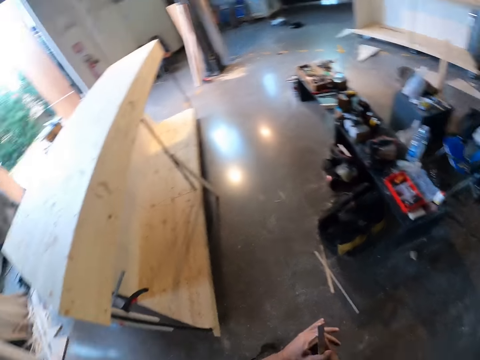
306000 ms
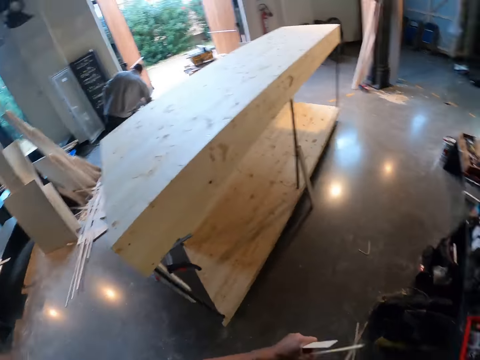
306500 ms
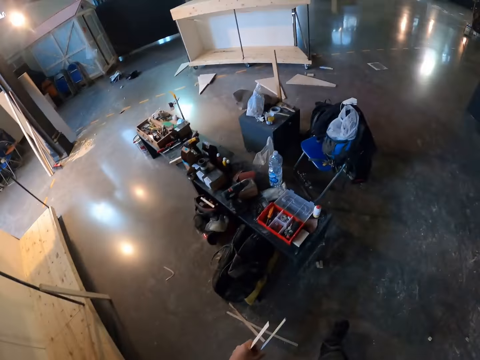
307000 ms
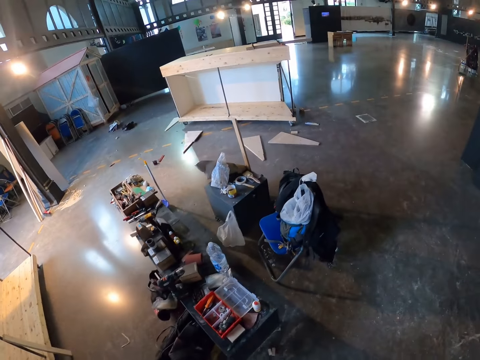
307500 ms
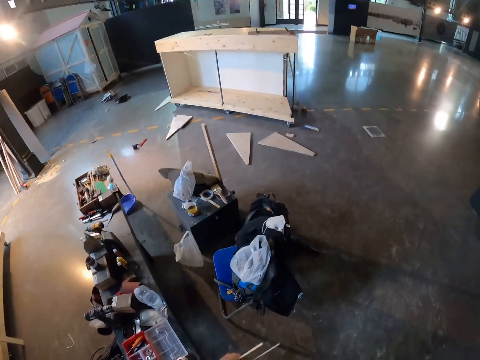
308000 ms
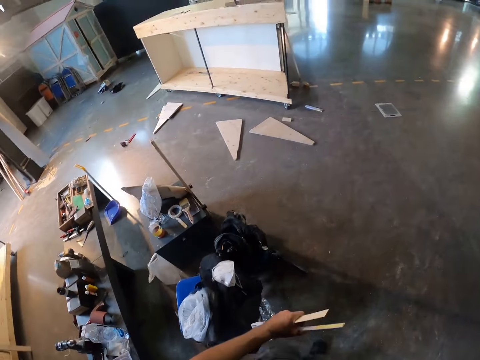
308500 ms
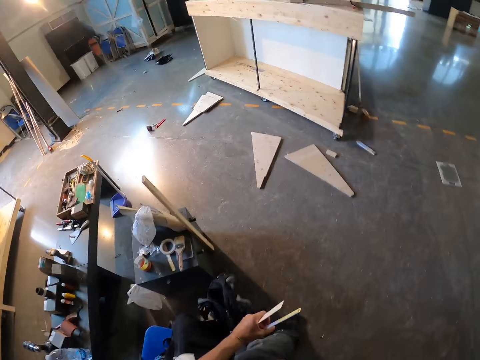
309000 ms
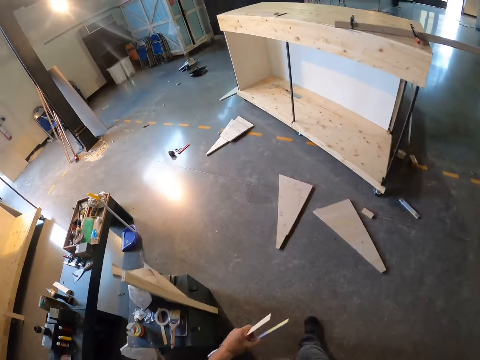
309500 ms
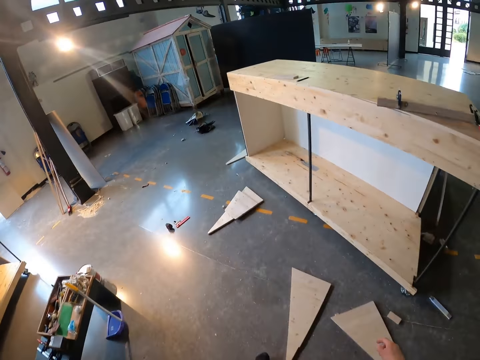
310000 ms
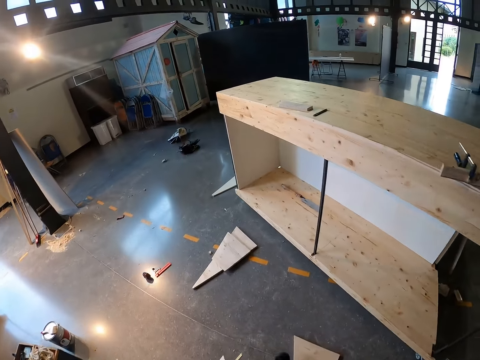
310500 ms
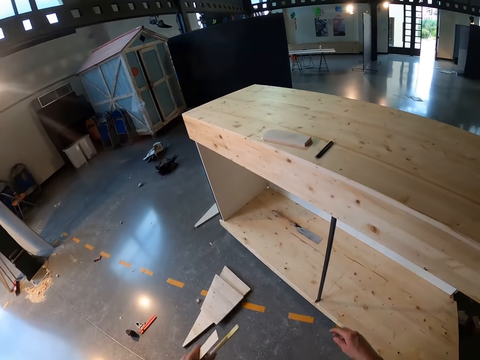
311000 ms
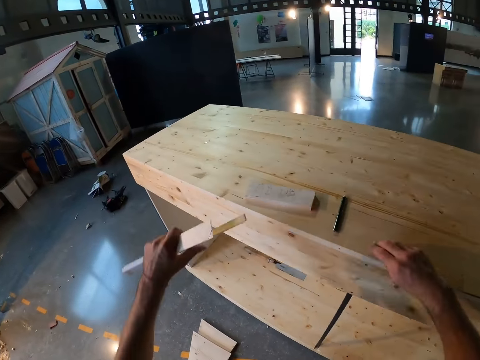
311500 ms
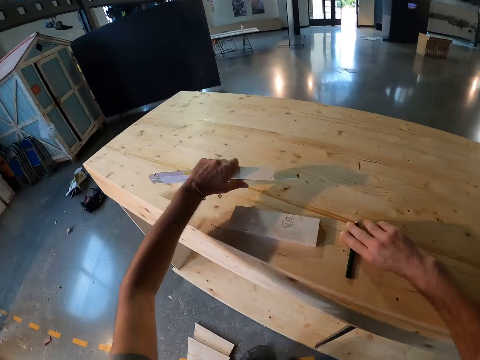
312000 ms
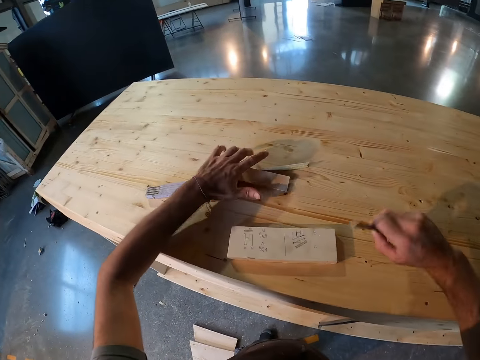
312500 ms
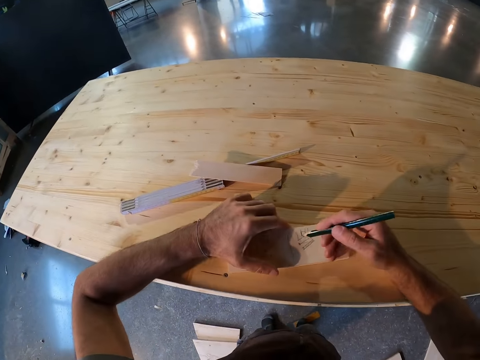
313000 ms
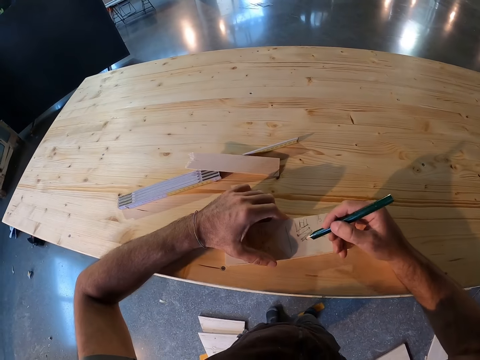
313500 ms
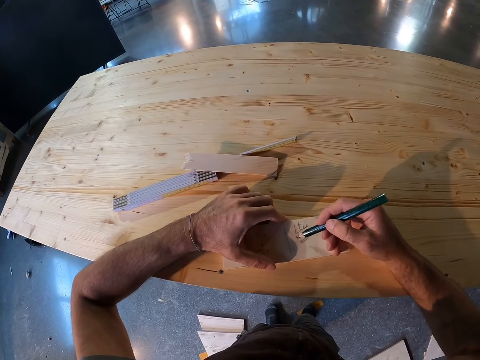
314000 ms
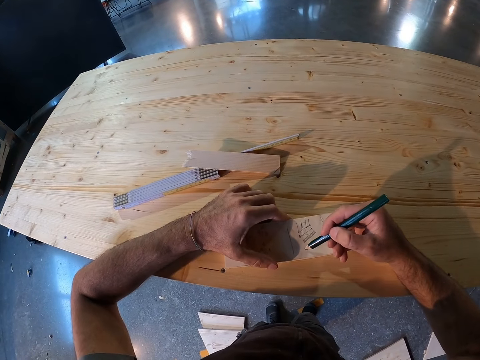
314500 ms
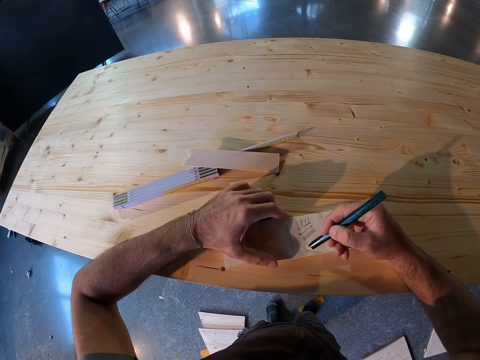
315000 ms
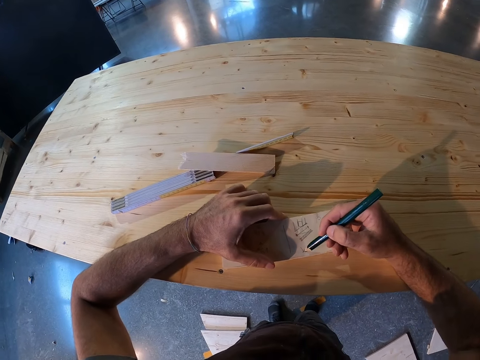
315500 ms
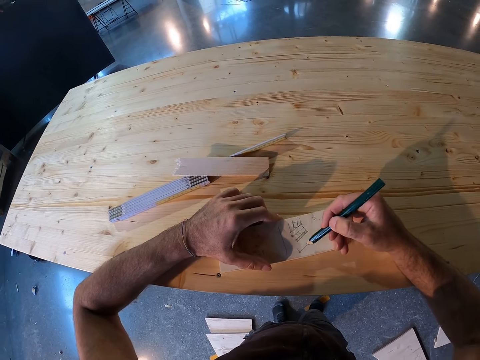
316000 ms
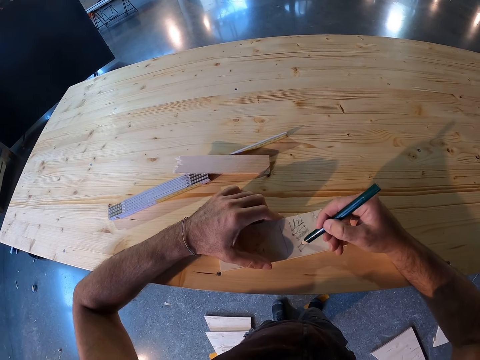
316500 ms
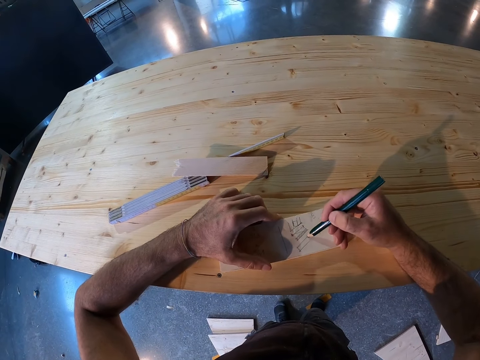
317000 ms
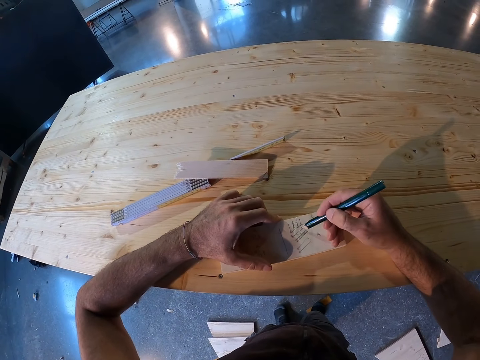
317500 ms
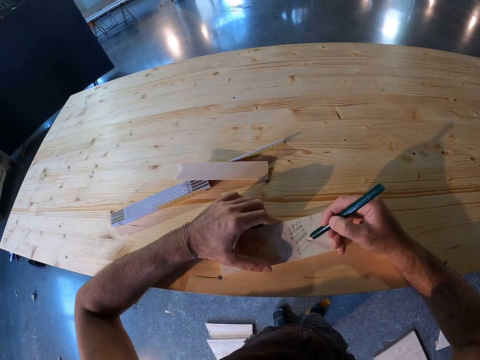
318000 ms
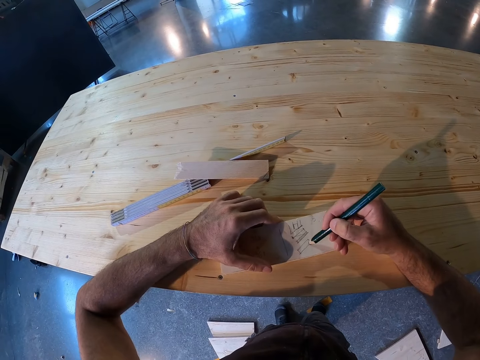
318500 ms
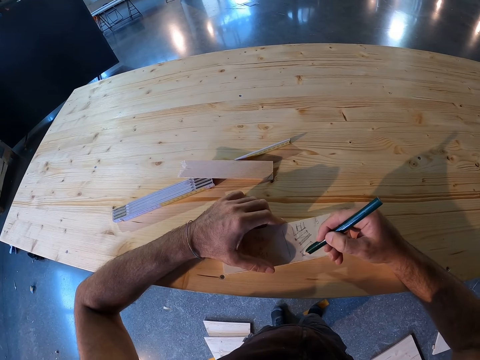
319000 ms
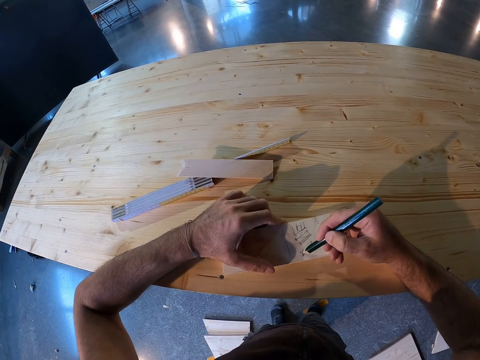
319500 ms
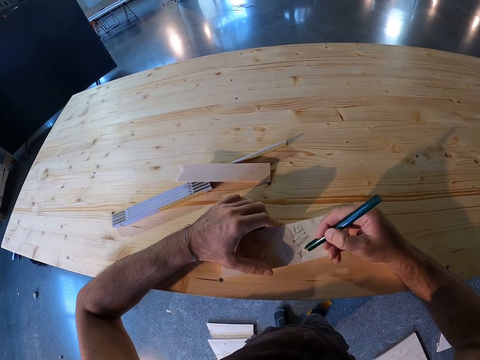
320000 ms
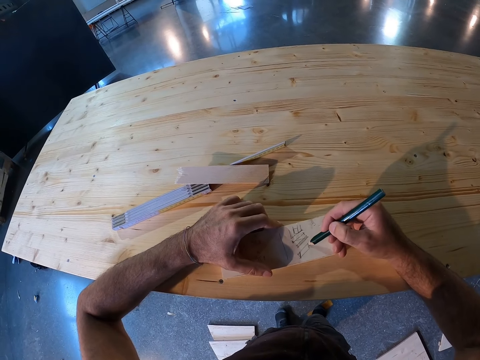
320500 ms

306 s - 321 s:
The camera wearer walks around. He picks up a pencil from a table with his right hand. He drops the piece of wood on the table with his left hand. He drops the folding rule on the table with his left hand. He draws on a notepad or wood on the table with the pencil in his right hand.

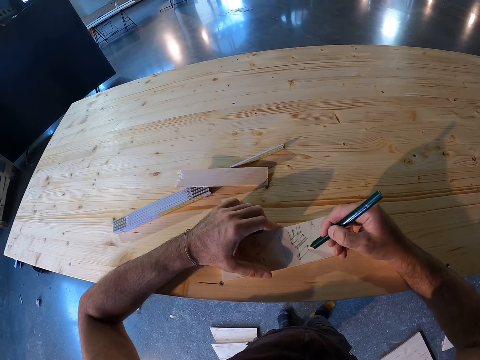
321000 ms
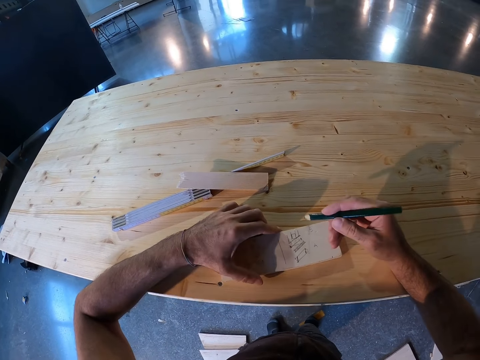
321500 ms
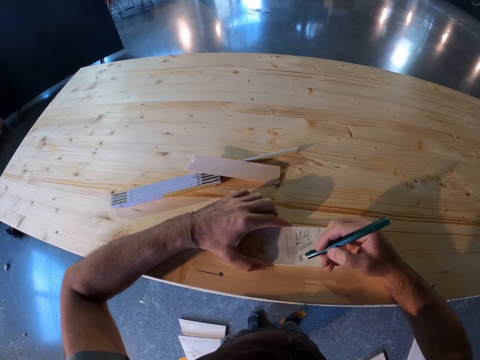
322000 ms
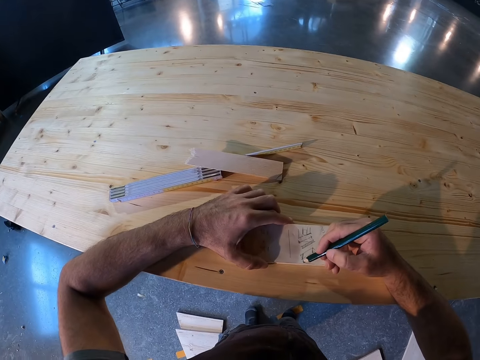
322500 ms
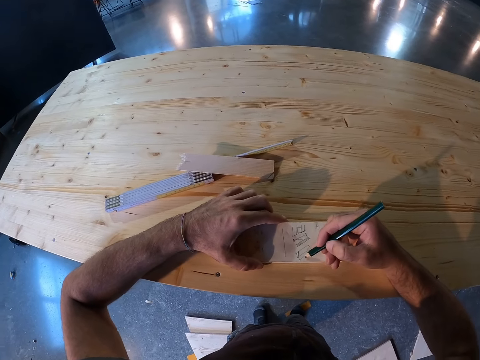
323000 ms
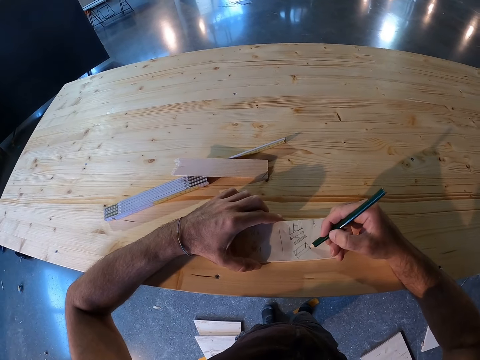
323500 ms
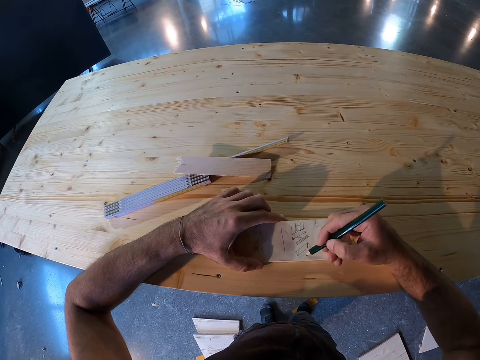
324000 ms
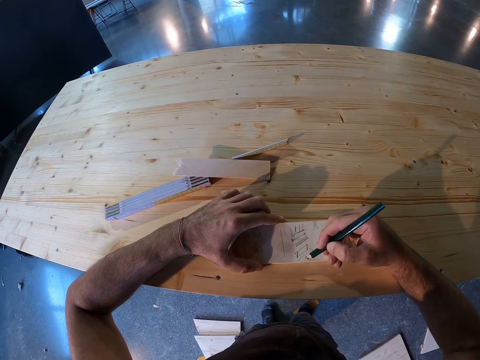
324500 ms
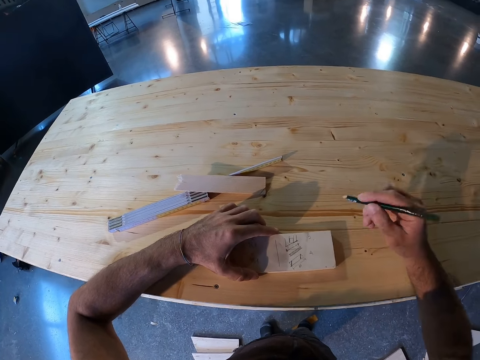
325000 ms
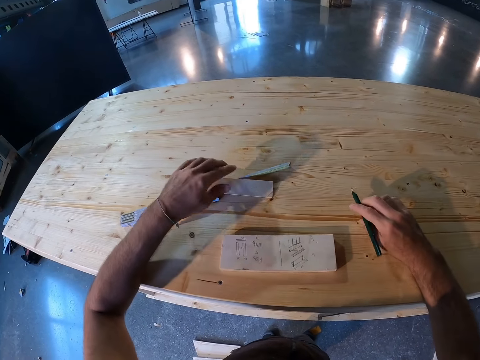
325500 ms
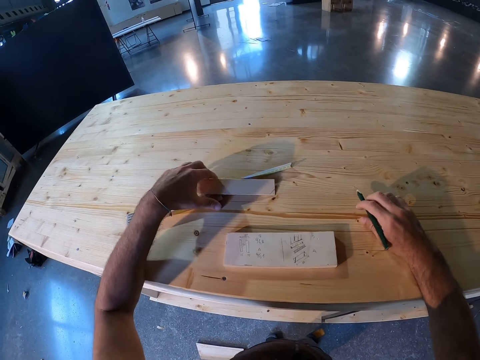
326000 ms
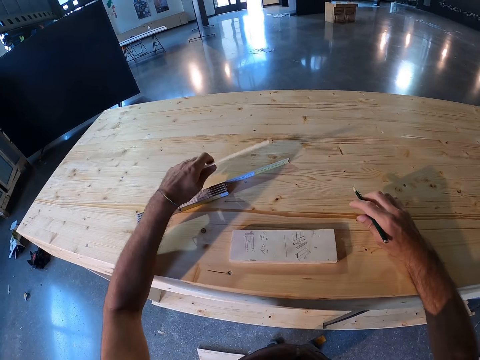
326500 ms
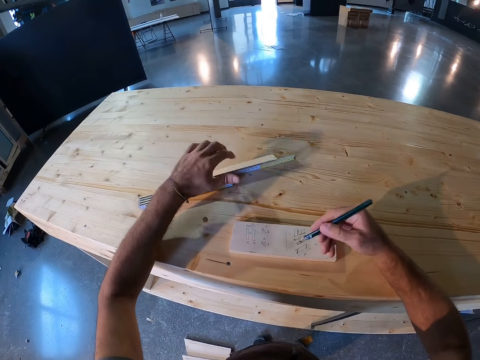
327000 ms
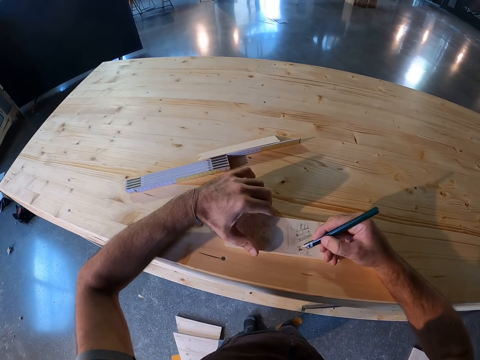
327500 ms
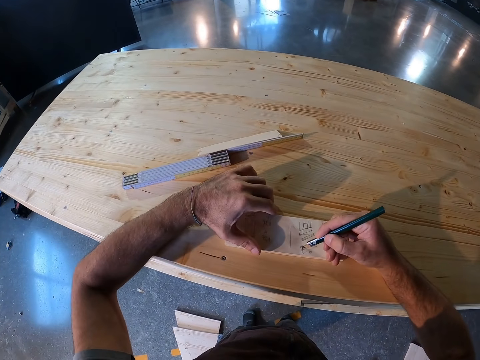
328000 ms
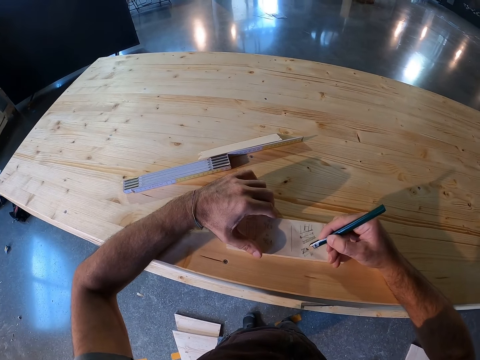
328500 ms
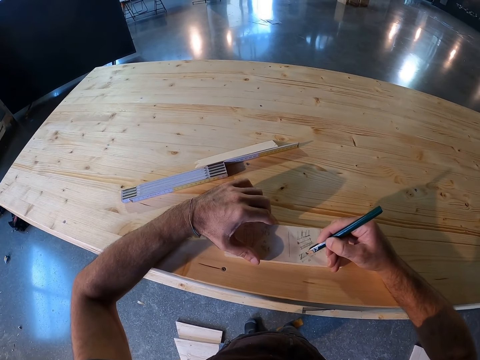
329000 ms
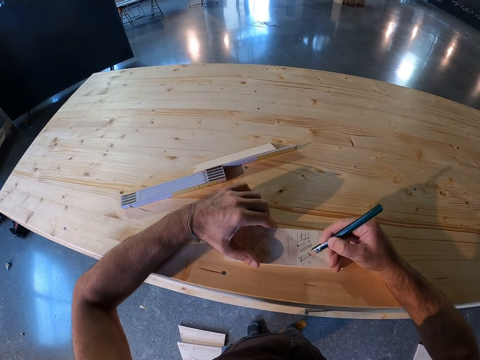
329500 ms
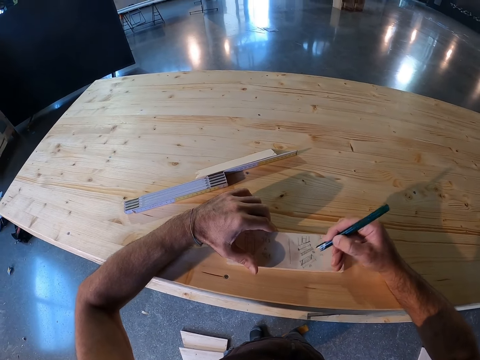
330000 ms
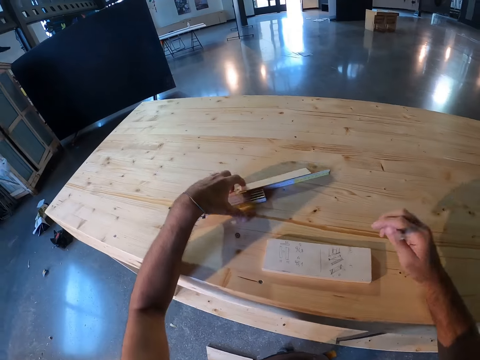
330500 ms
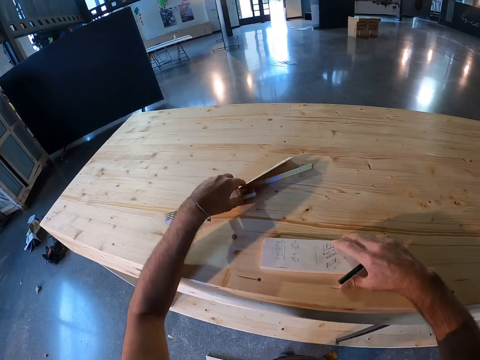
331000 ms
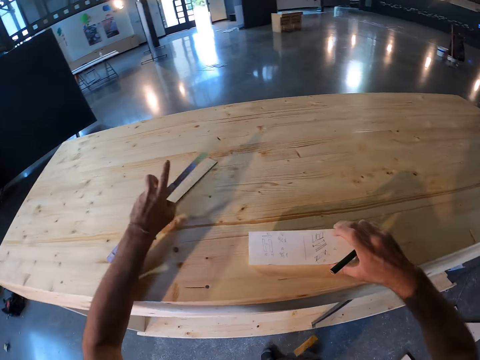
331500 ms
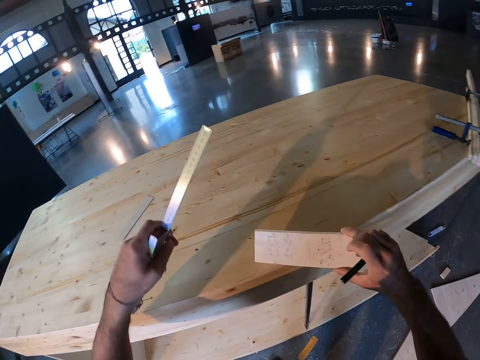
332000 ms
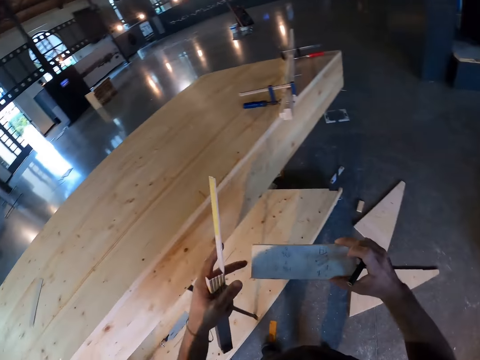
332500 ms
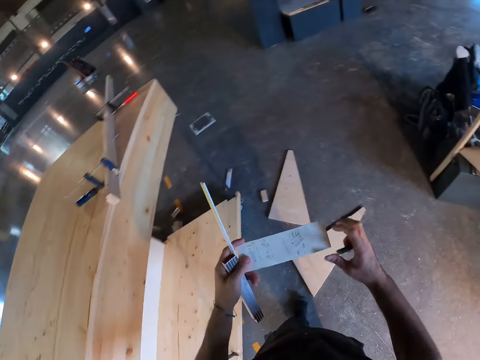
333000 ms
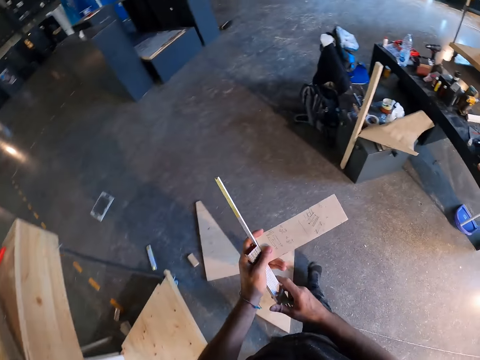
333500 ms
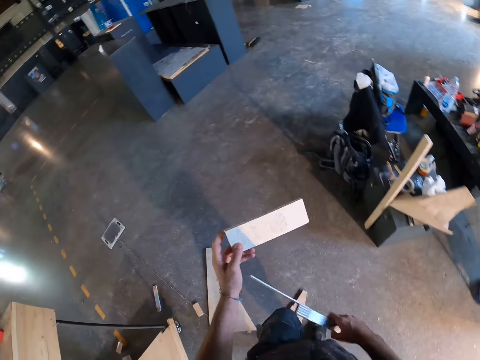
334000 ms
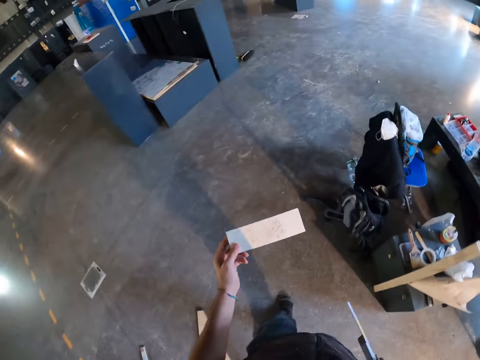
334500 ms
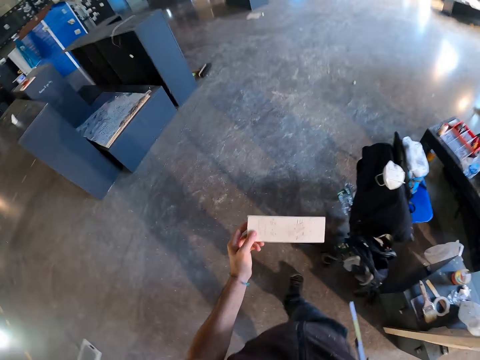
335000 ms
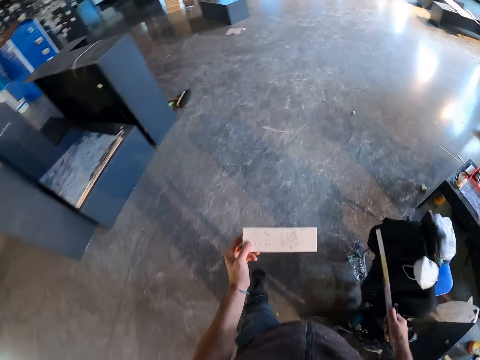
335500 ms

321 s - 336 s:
The camera wearer picks up the piece of wood from the table with his left hand. He drops the piece of wood on the table with his left hand. He writes on the notepad on the table with the pencil in his right hand. He draws on the wood with the pencil. He picks up the folding rule from the table with his left hand. He picks up the piece of wood from the table with his left hand. He picks up the notepad from the table with his right hand. He passes the notepad from his right hand to his left hand. He passes the folding rule from his left hand to his right hand. He passes the piece of wood from his left hand to his right hand. He walks around.
